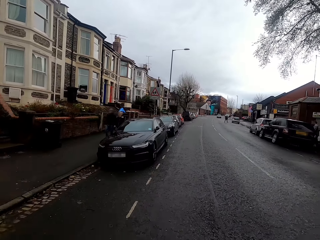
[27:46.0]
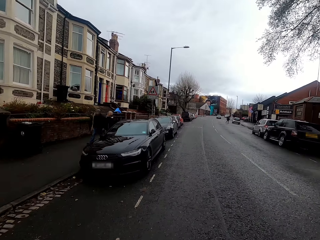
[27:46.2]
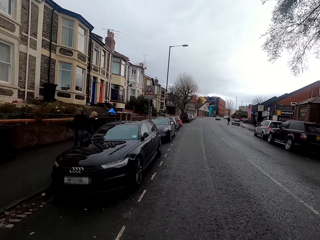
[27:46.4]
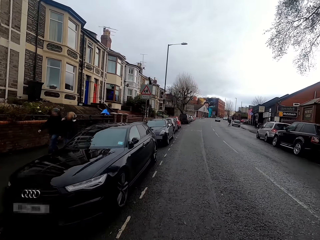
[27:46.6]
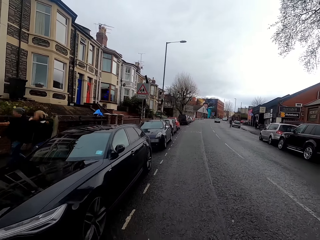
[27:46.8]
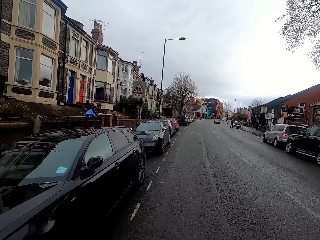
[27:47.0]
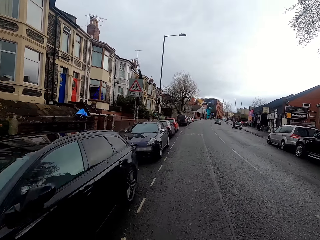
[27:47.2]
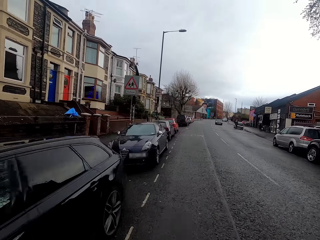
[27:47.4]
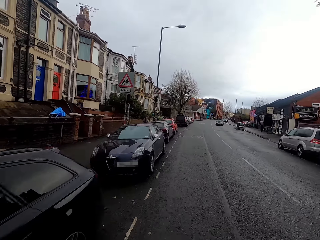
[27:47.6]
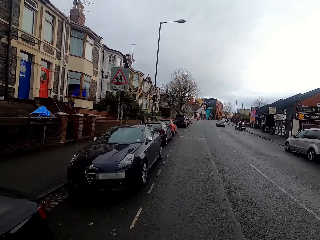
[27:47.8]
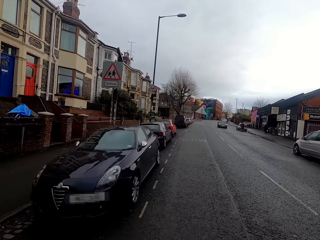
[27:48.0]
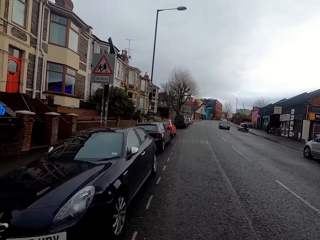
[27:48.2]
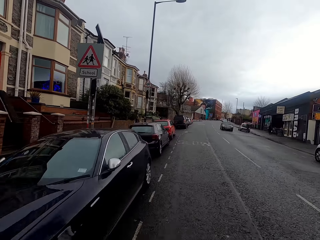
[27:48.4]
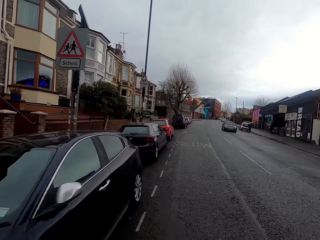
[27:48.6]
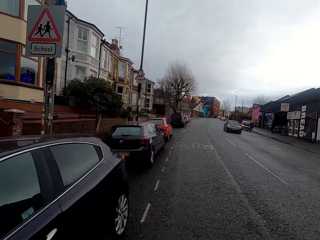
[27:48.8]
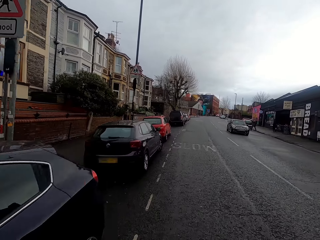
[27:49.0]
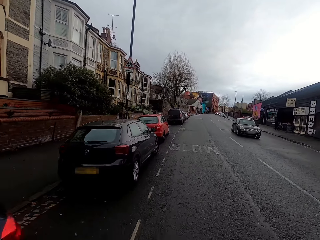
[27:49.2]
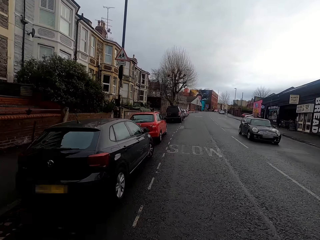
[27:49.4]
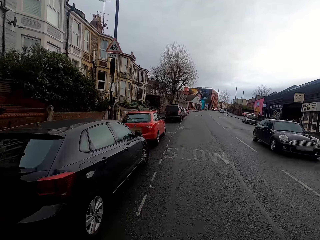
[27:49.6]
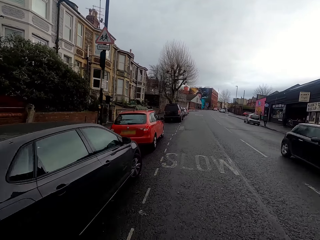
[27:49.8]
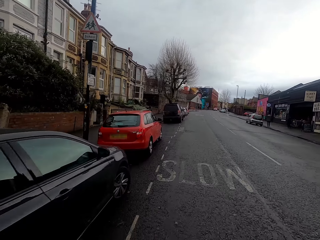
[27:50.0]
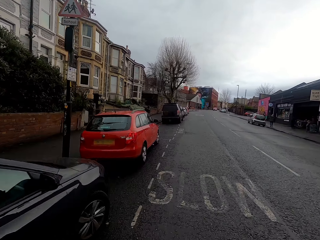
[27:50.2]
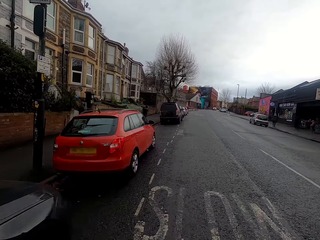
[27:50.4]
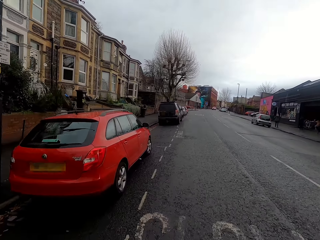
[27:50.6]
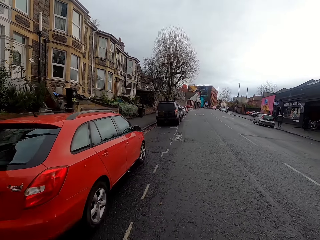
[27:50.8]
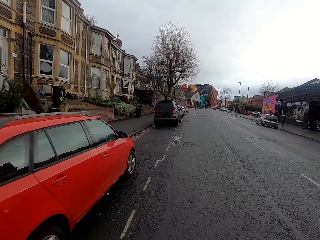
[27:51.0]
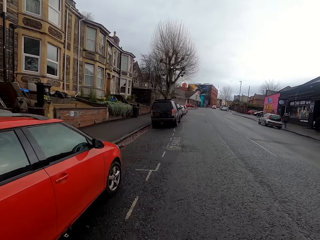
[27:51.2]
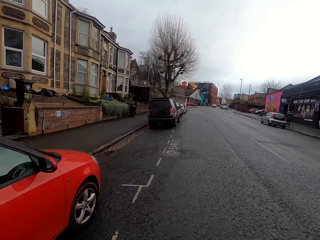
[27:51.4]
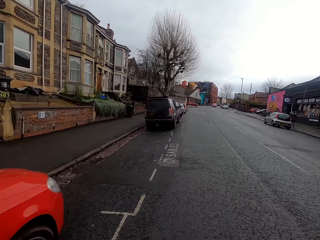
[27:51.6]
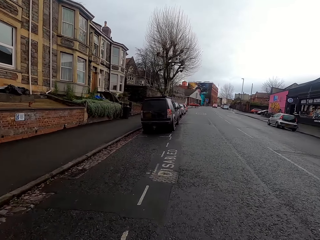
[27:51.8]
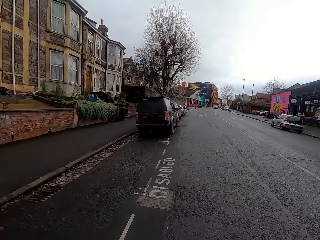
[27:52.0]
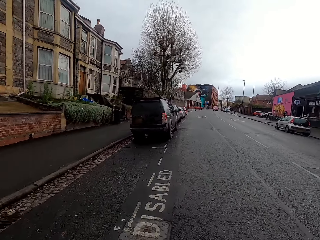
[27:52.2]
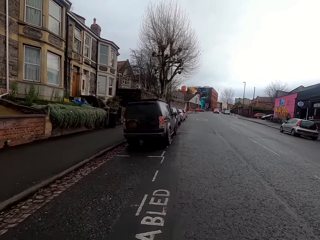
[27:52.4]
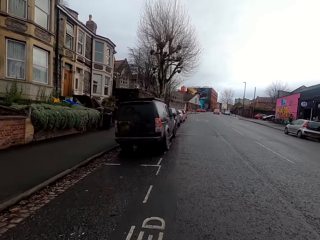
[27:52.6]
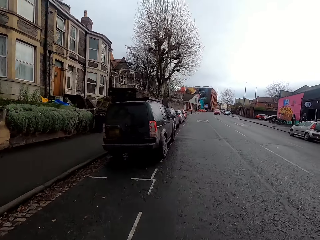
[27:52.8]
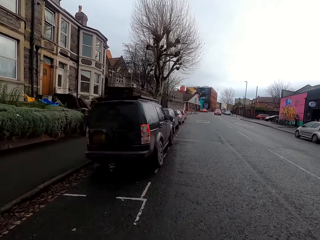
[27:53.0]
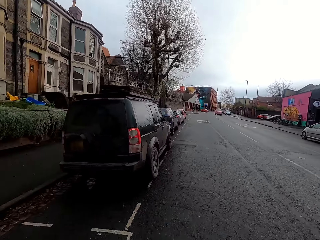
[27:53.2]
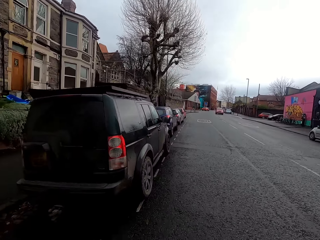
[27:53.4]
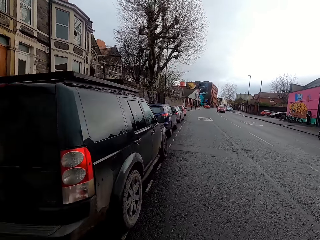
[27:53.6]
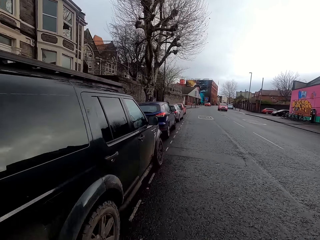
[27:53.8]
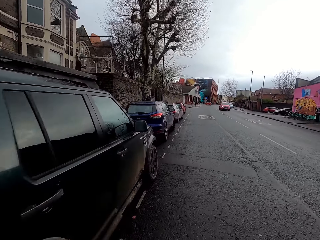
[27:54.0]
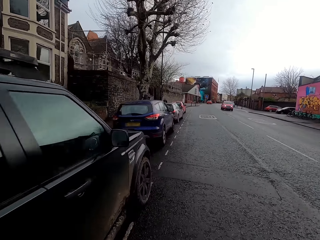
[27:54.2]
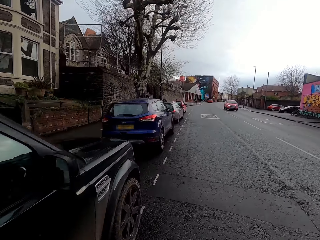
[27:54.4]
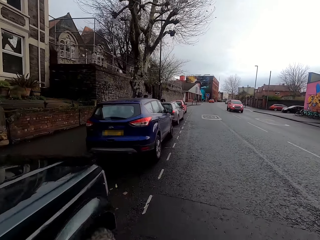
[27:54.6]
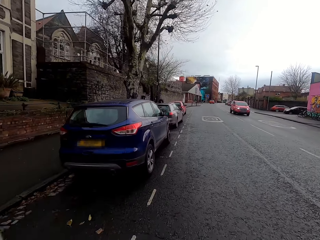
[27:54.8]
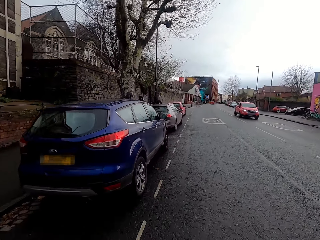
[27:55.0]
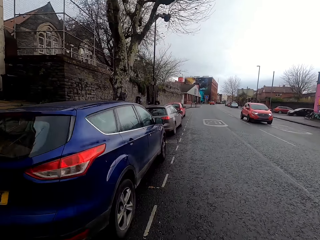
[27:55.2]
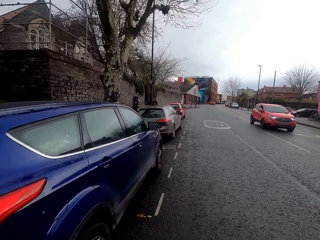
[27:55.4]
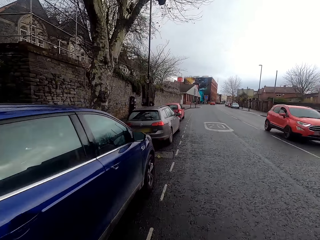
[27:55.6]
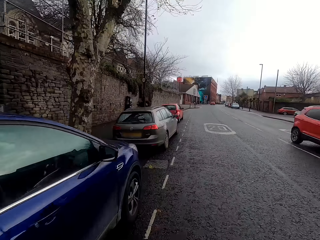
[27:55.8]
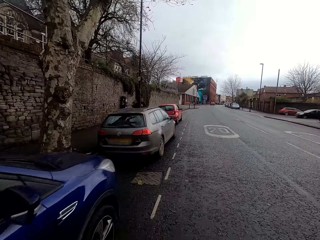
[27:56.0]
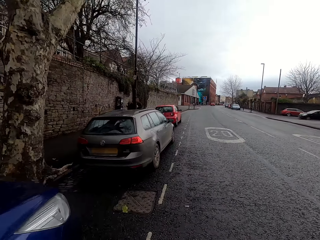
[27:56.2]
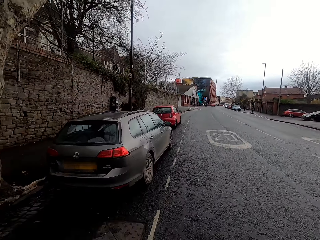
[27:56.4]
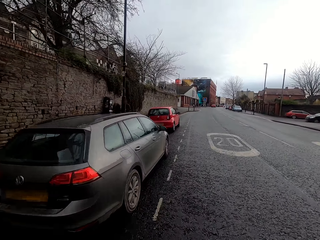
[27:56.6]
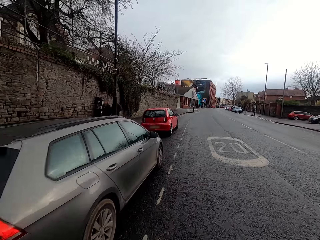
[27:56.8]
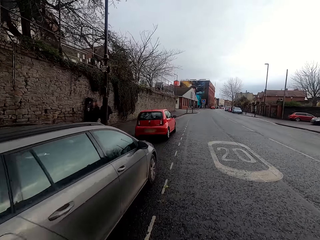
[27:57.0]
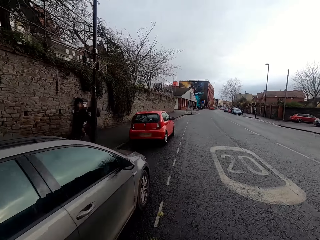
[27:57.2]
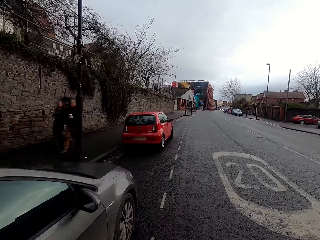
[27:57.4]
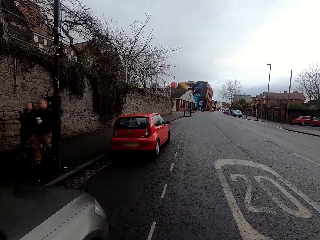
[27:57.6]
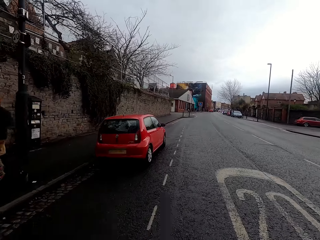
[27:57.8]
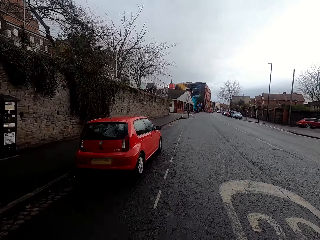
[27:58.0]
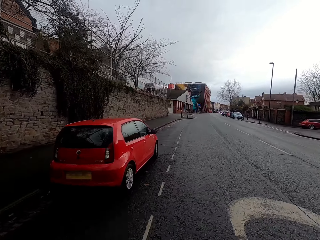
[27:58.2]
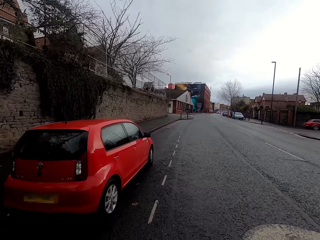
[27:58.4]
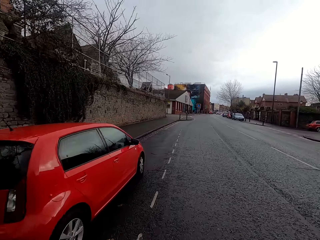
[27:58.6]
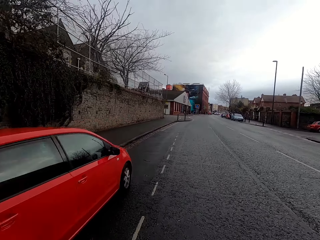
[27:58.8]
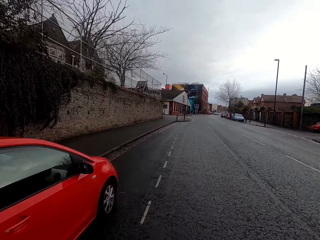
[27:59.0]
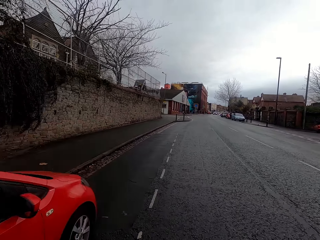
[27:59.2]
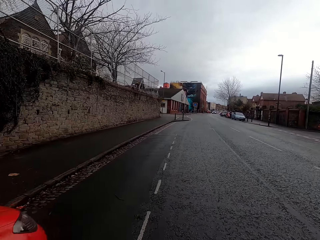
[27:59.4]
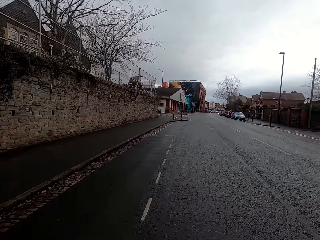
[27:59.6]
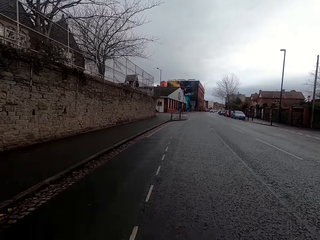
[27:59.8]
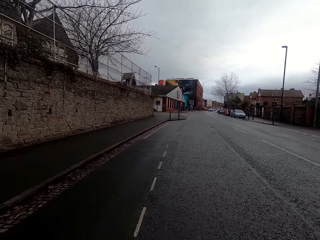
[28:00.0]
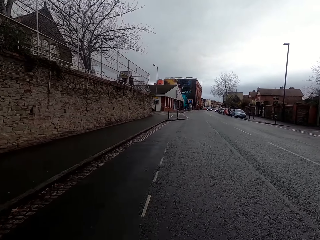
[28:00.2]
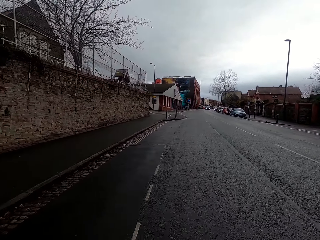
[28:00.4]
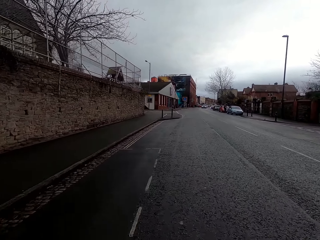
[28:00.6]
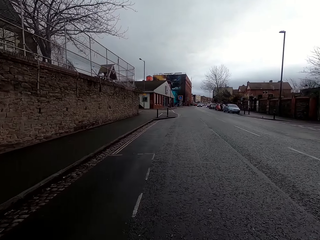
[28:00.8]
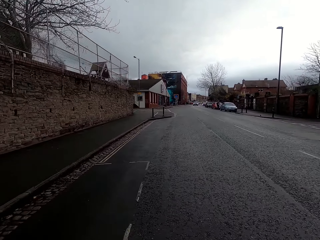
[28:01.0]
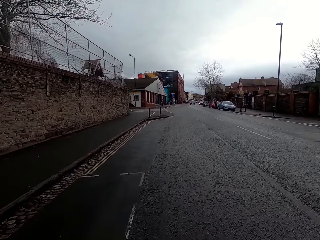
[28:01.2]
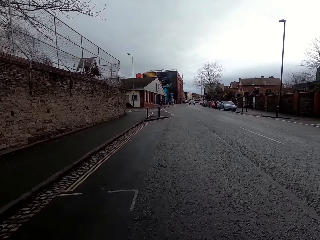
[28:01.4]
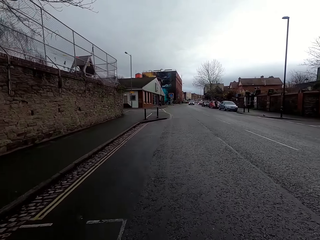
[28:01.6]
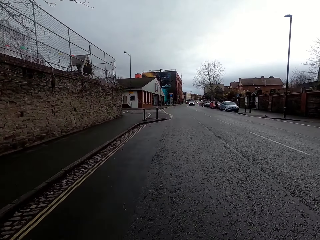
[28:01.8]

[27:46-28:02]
The camera wearer rides past a woman and a man. A black car drives past the camera wearer. A red SUV drives past them. They ride past another woman and another man.
